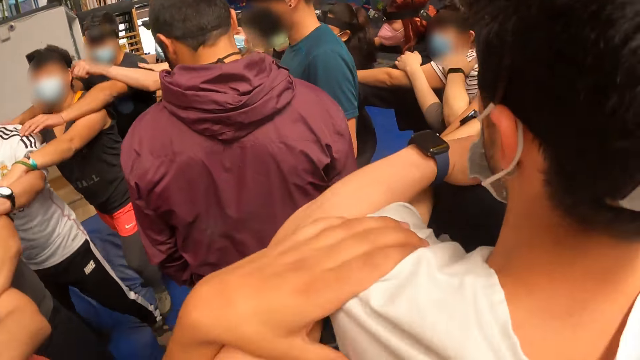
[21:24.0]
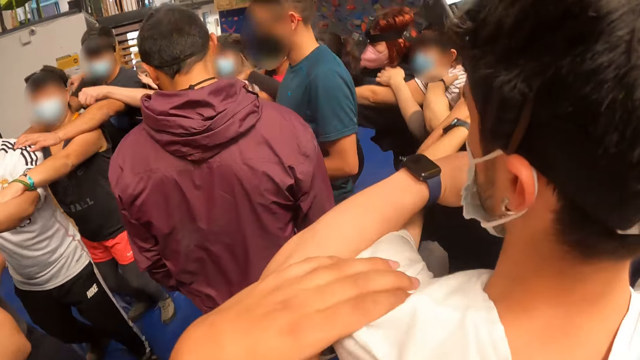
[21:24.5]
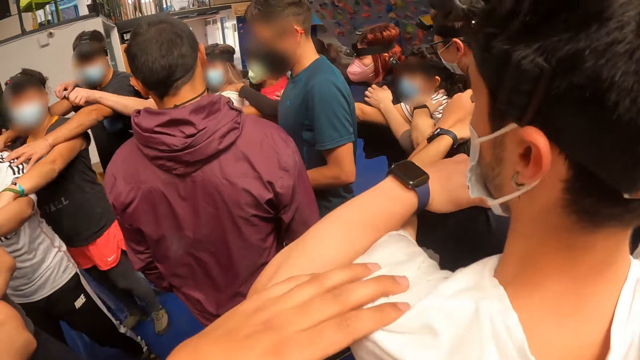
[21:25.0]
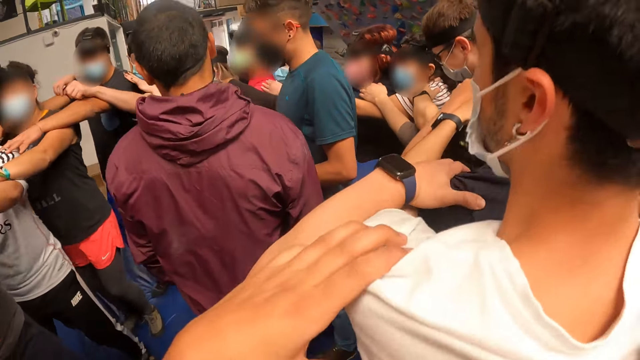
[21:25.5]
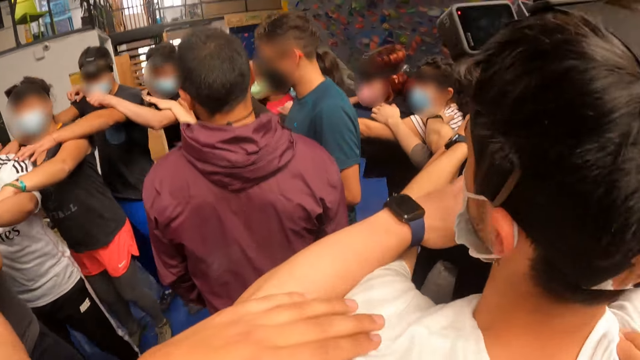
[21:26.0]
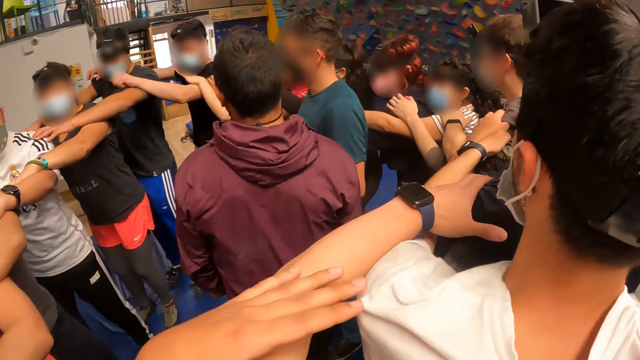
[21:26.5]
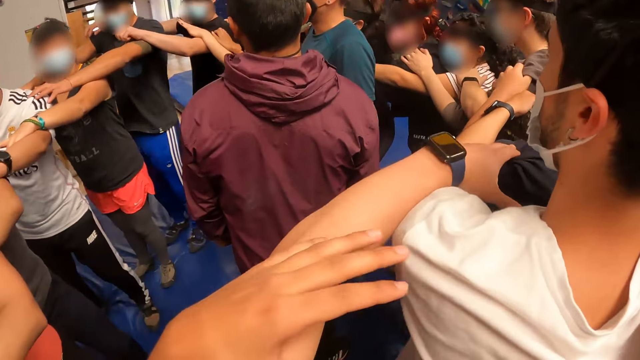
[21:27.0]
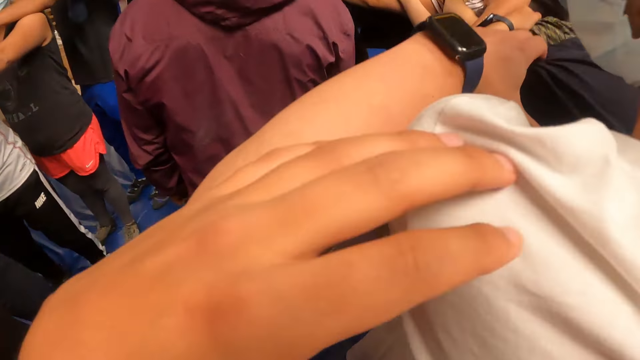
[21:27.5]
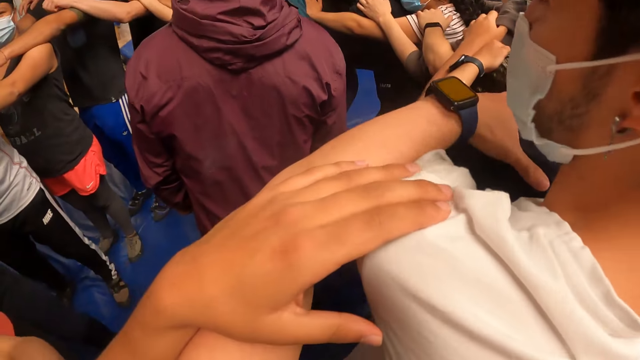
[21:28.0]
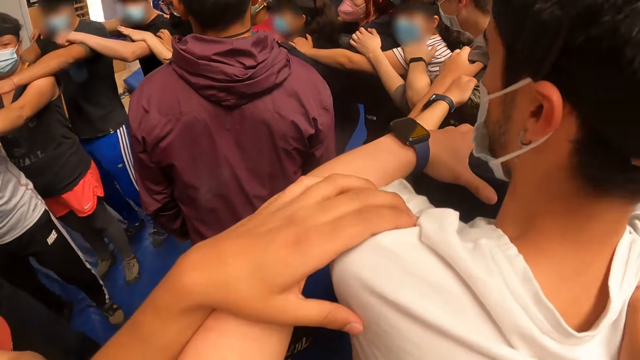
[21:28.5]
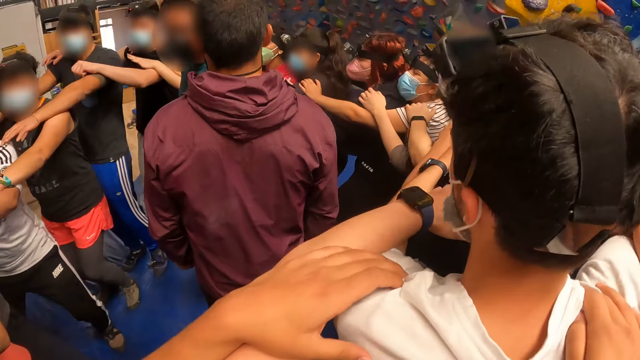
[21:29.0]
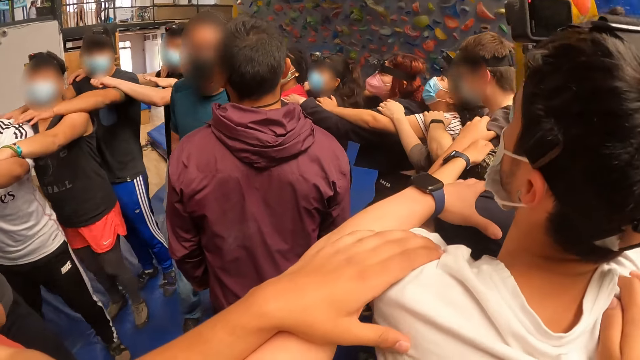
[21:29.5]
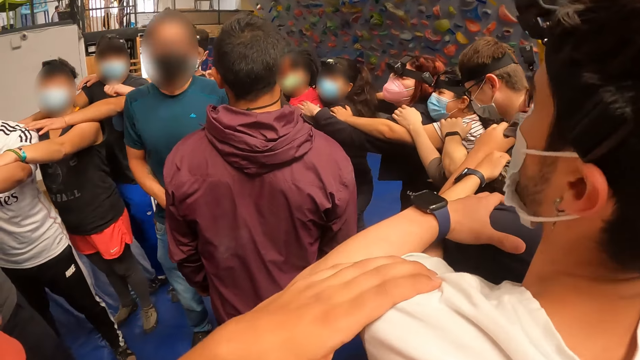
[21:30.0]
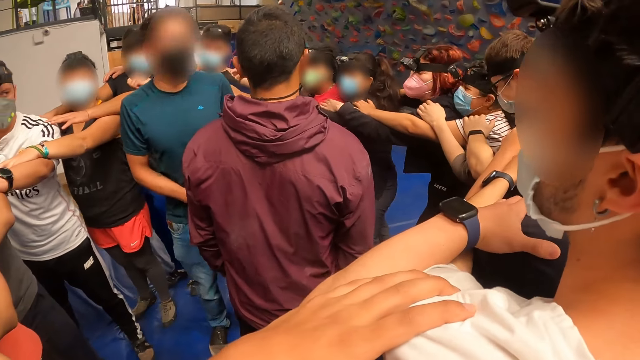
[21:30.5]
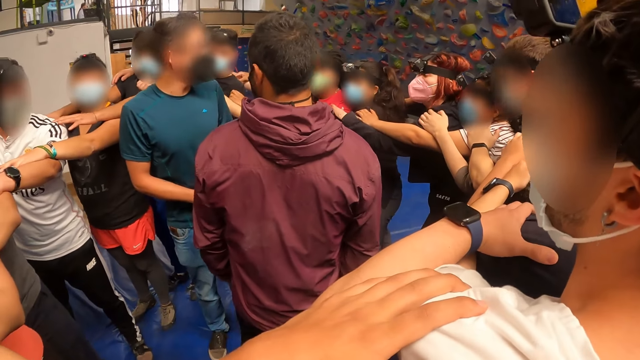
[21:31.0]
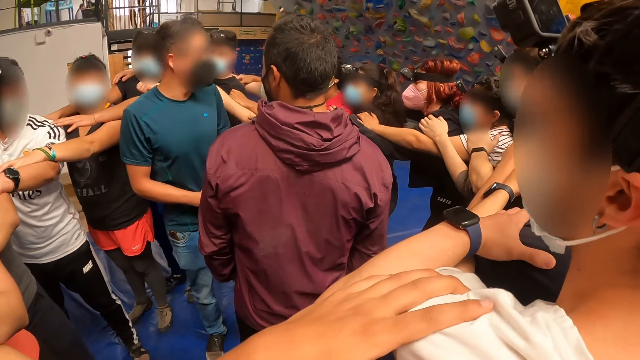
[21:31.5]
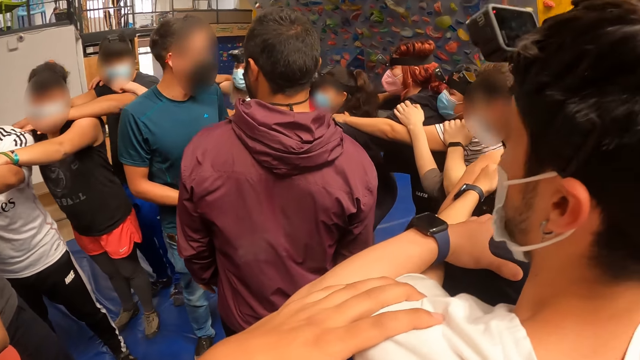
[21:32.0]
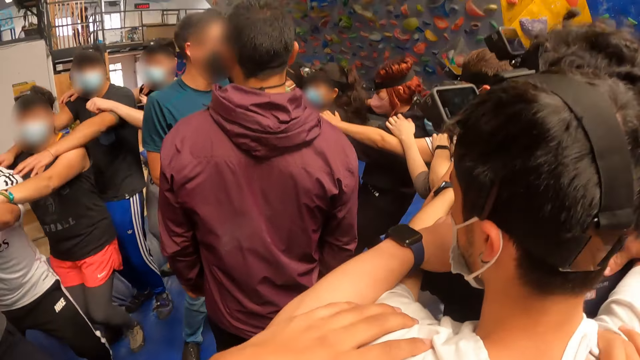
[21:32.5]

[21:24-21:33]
The camera wearer jumps forward along with others in the gym. They jump backward along with others in the gym. They stop. They bend down along with others in the gym. They move.

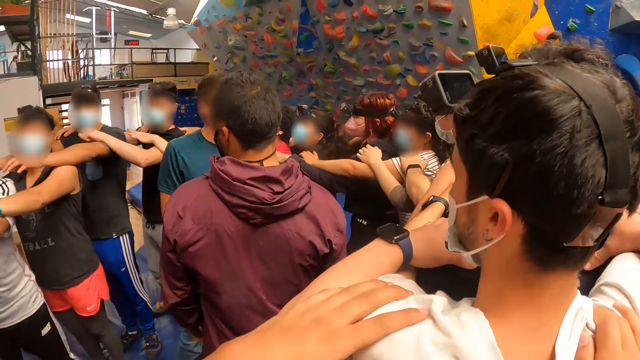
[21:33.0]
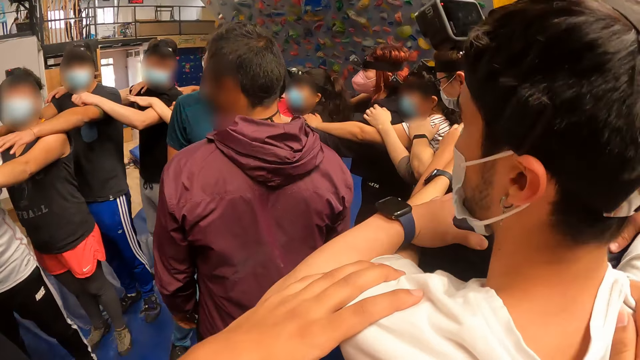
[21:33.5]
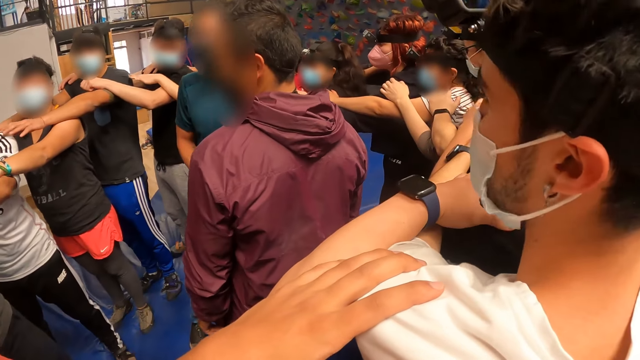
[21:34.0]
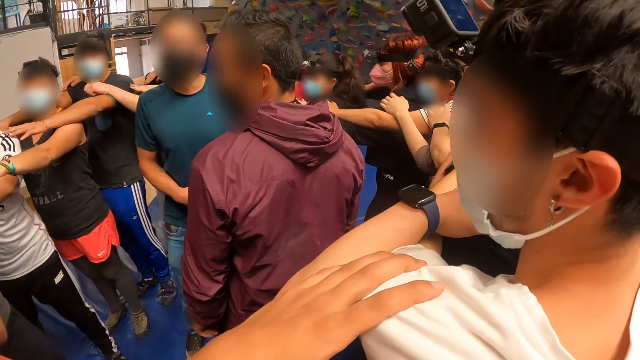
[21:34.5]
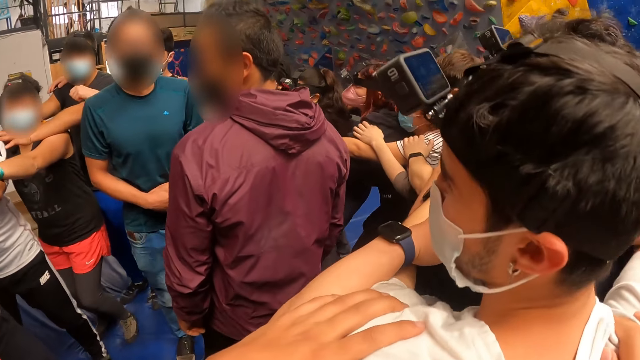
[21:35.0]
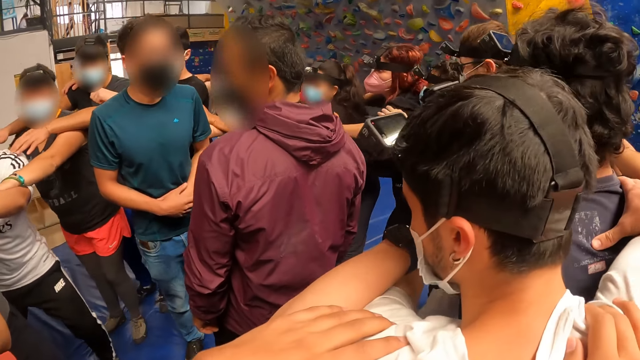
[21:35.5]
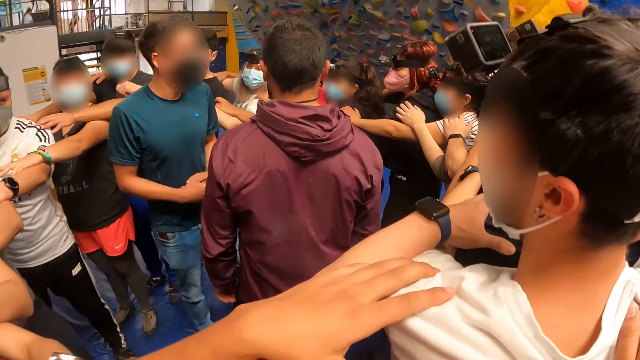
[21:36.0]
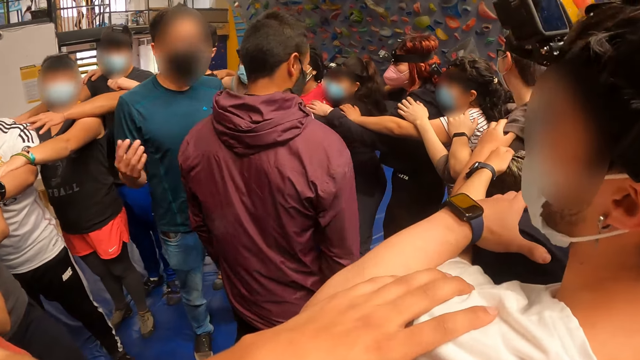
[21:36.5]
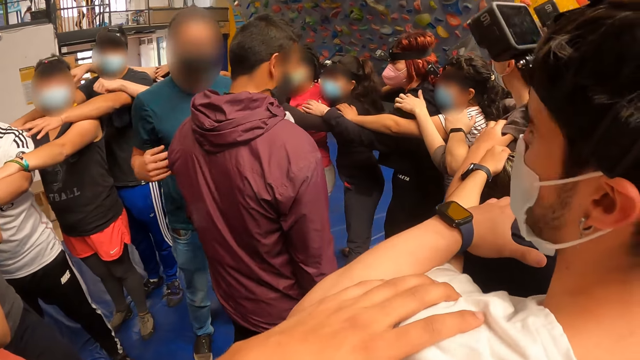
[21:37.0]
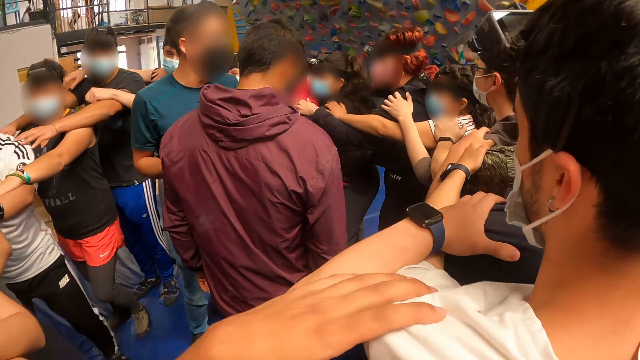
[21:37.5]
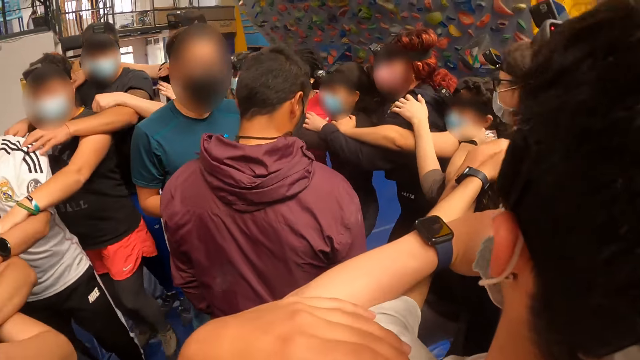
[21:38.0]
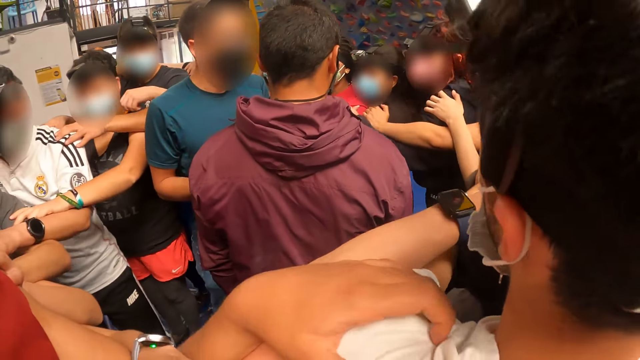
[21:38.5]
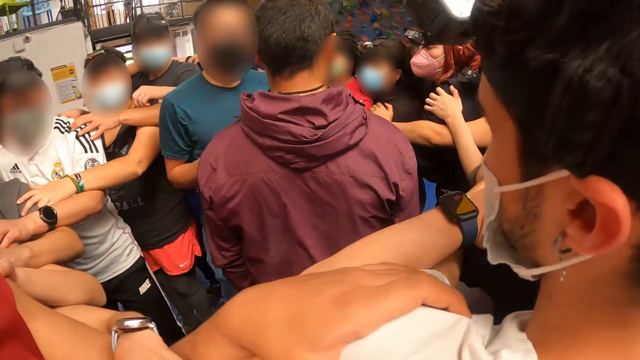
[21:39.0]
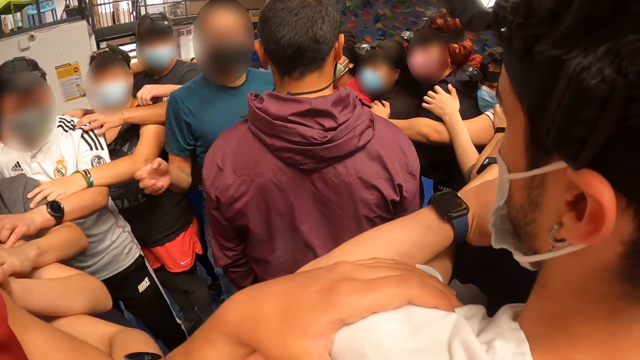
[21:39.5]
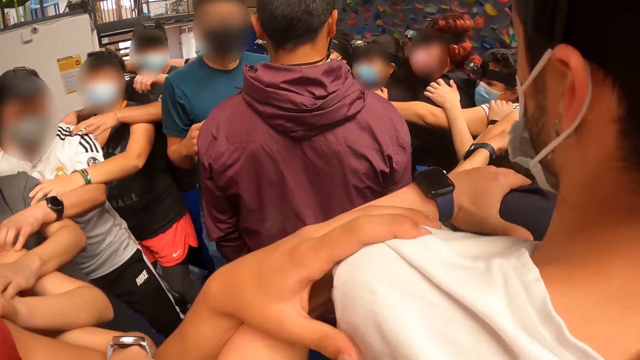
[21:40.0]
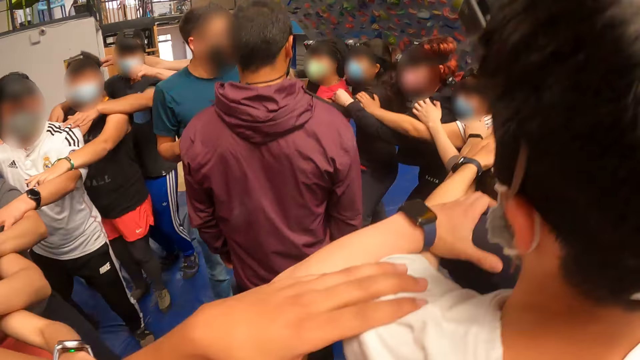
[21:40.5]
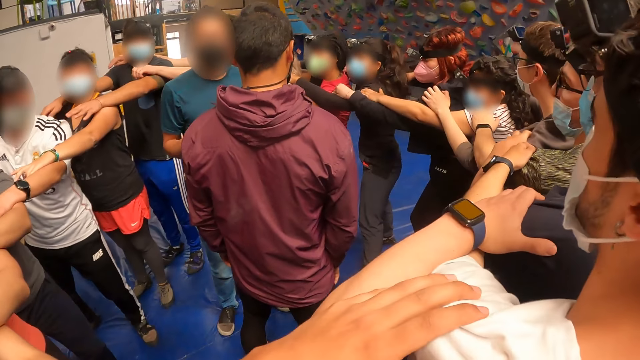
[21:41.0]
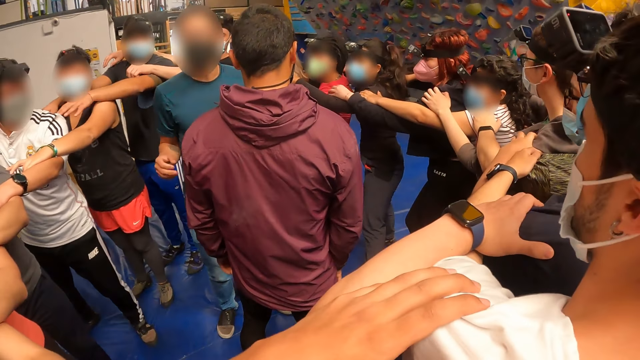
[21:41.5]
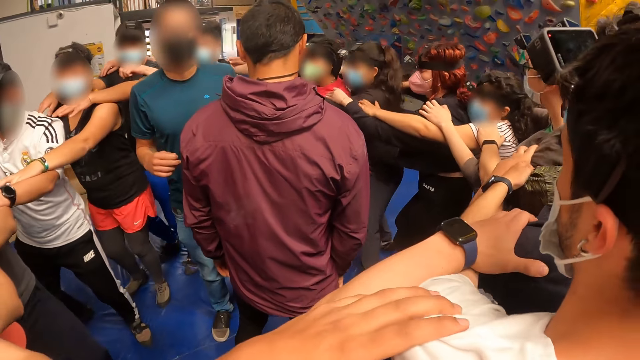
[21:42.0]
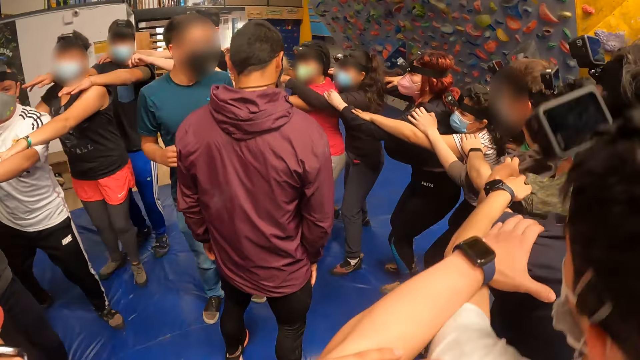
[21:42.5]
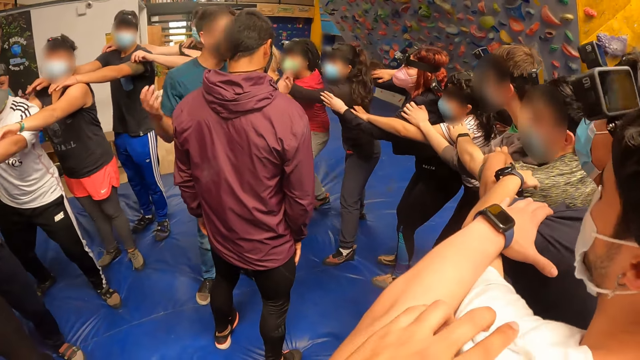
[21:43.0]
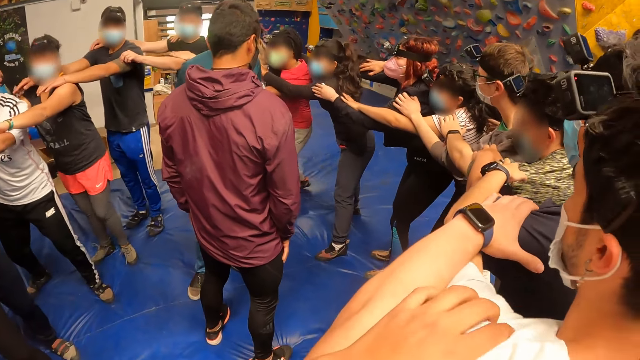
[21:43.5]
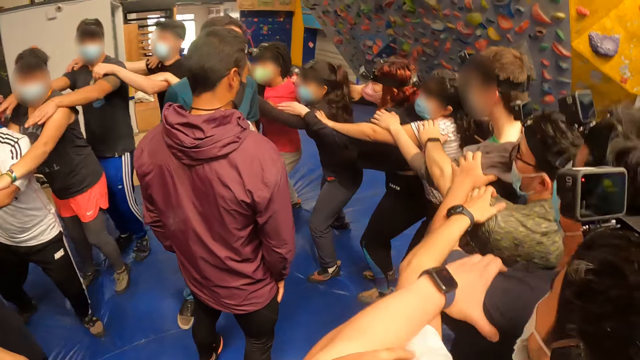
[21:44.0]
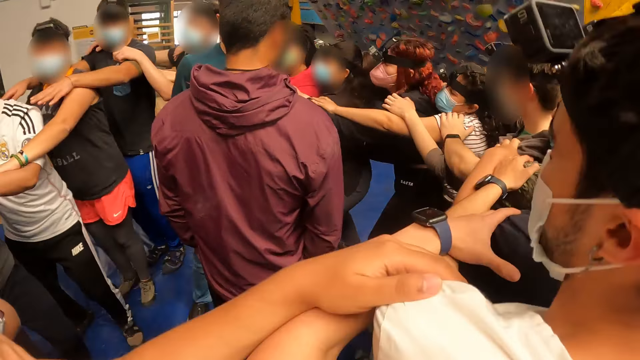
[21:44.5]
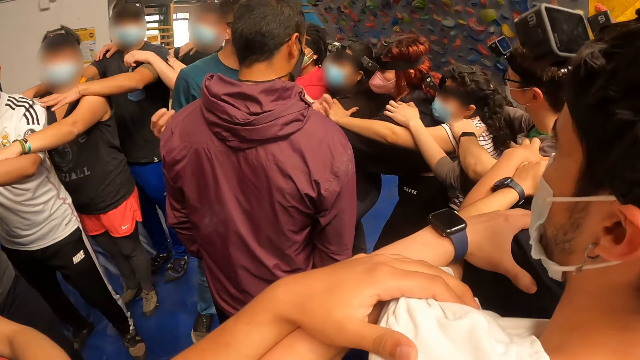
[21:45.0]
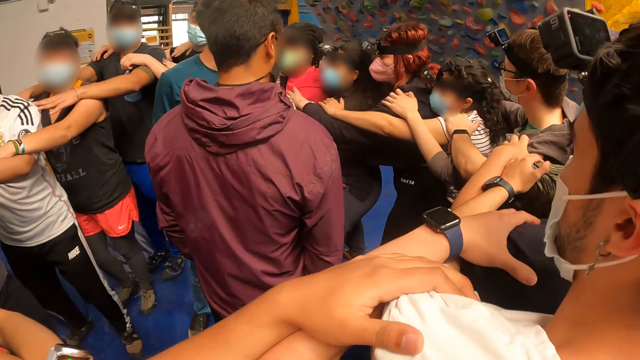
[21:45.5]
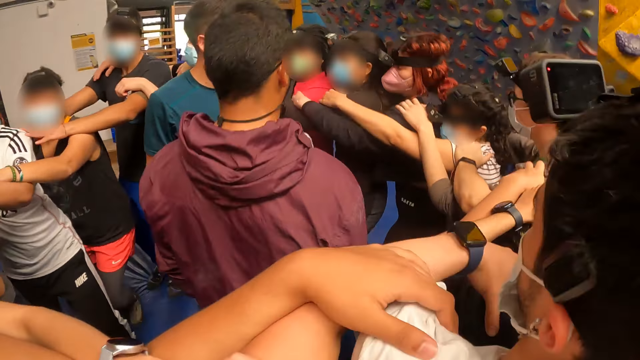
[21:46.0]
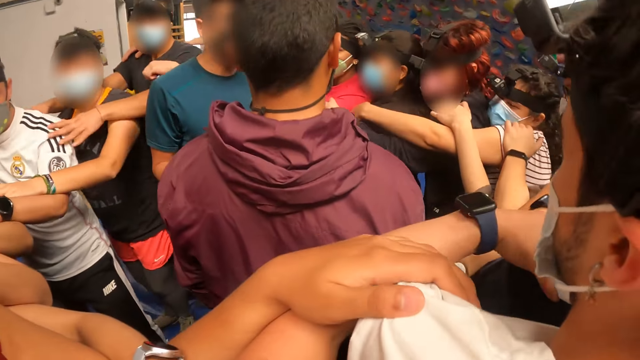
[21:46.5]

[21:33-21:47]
The camera wearer moves. They look around. They jump sideways to the left along with others in the gym. They move. They look around. They jump sideways to the right along with others in the gym. They walk around. They jump sideways to the right along with others in the gym. They jump sideways to the left along with others in the gym. They move around.
